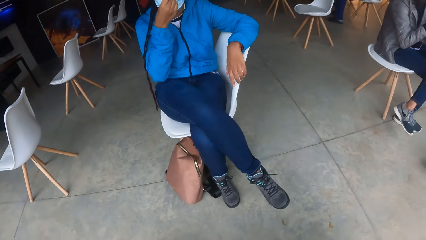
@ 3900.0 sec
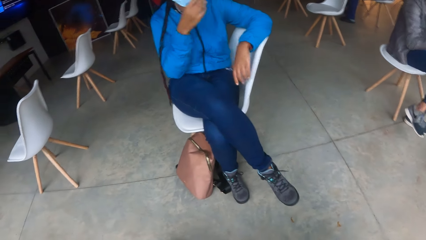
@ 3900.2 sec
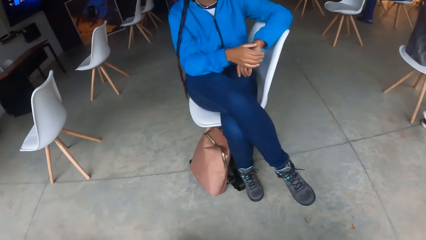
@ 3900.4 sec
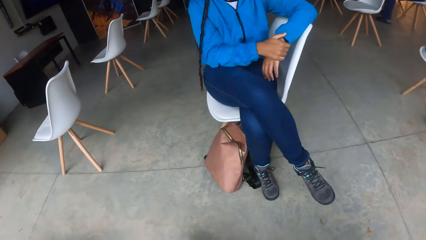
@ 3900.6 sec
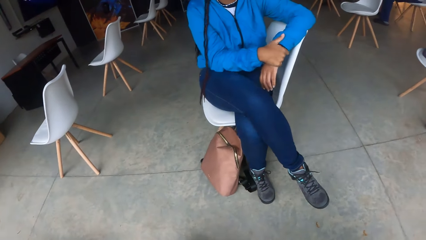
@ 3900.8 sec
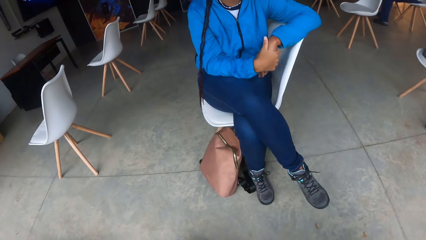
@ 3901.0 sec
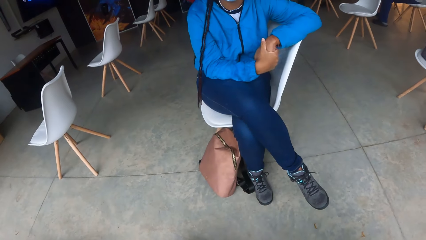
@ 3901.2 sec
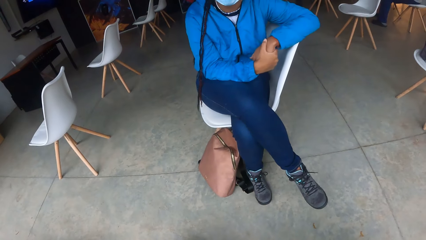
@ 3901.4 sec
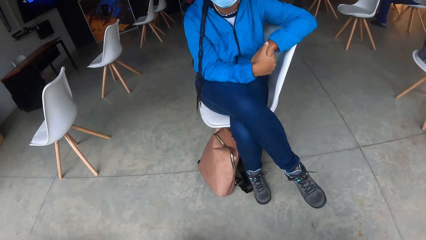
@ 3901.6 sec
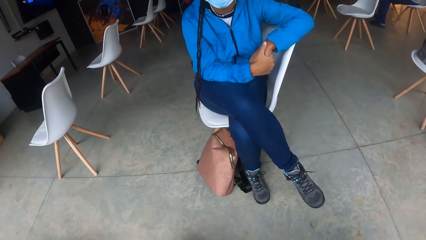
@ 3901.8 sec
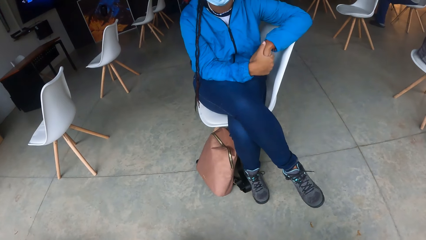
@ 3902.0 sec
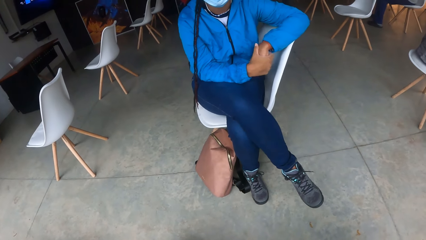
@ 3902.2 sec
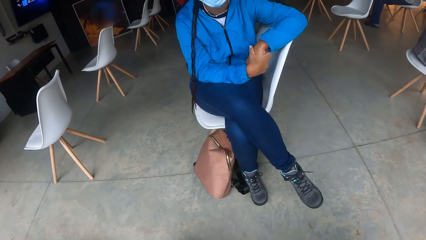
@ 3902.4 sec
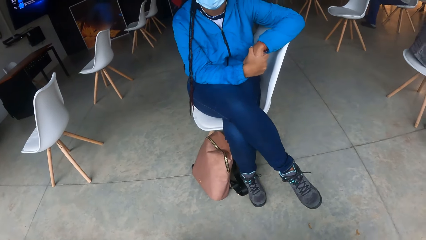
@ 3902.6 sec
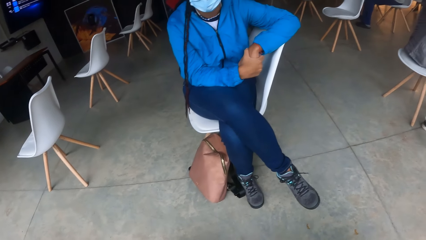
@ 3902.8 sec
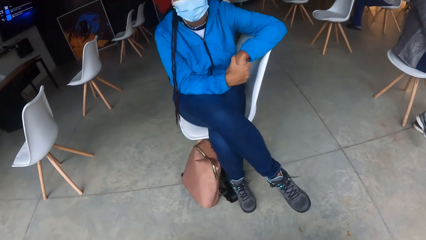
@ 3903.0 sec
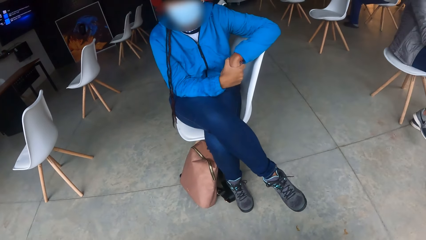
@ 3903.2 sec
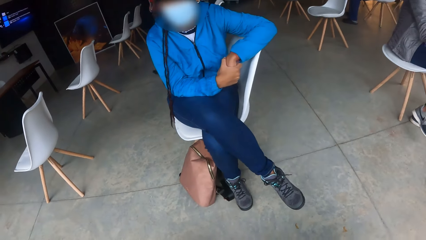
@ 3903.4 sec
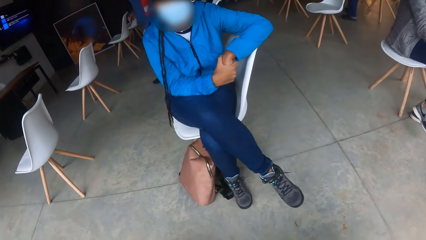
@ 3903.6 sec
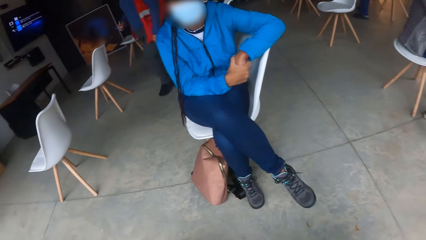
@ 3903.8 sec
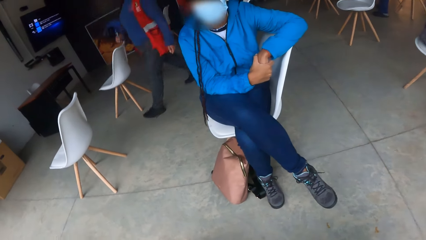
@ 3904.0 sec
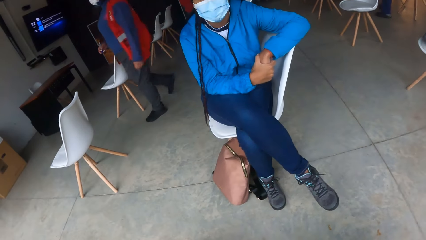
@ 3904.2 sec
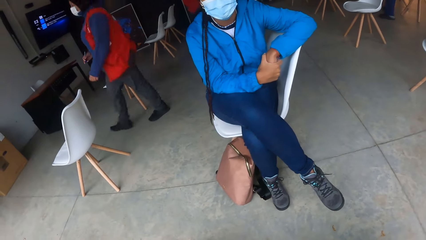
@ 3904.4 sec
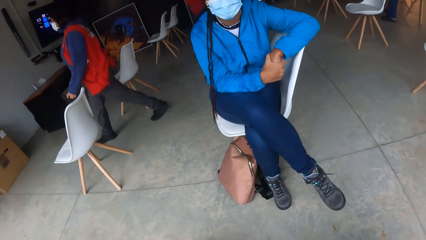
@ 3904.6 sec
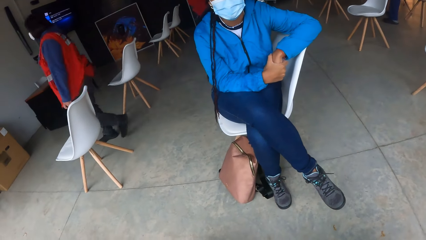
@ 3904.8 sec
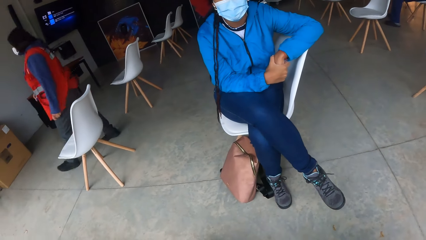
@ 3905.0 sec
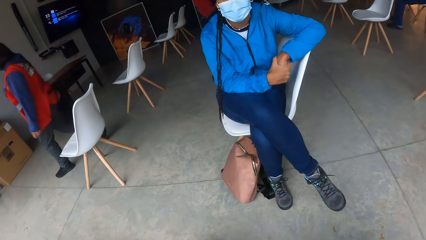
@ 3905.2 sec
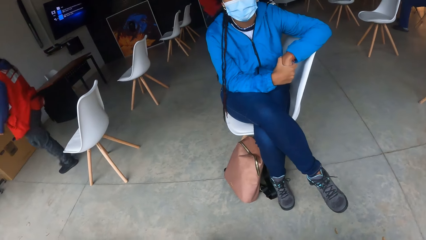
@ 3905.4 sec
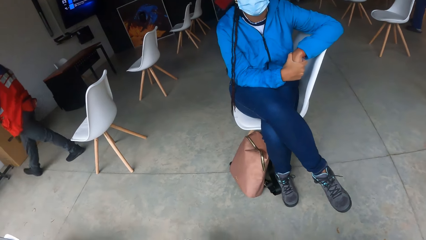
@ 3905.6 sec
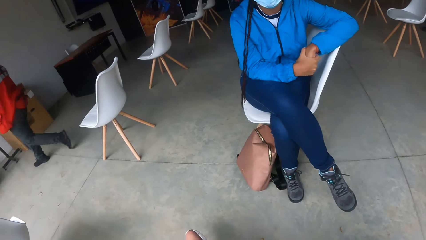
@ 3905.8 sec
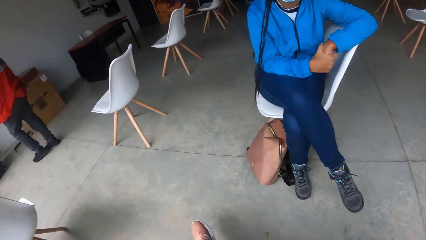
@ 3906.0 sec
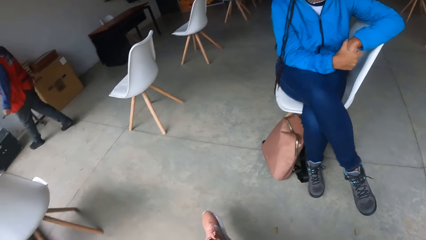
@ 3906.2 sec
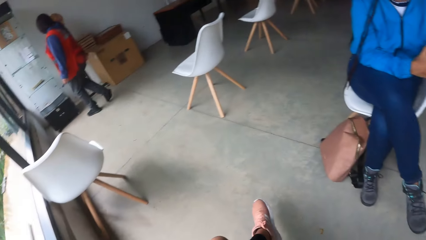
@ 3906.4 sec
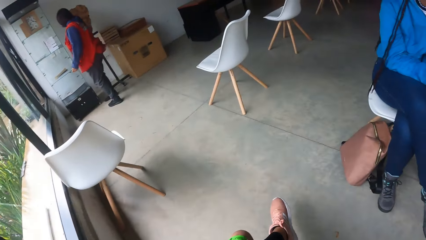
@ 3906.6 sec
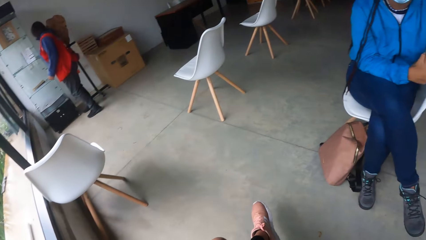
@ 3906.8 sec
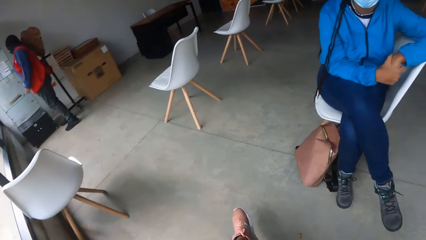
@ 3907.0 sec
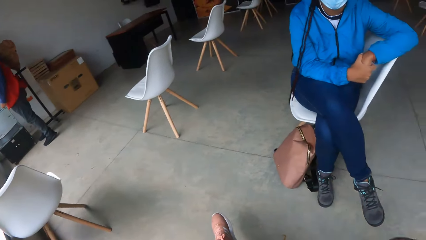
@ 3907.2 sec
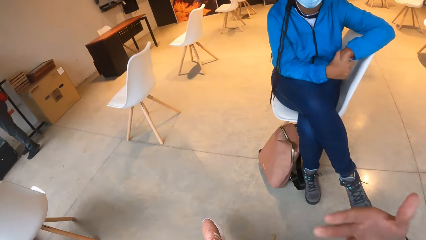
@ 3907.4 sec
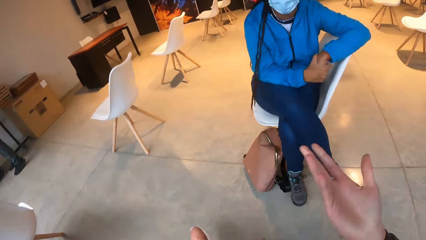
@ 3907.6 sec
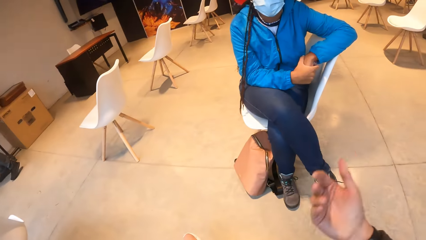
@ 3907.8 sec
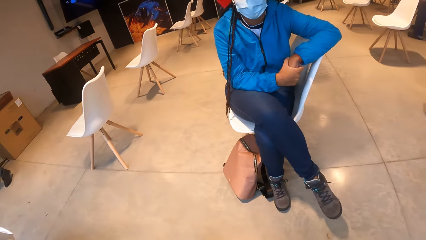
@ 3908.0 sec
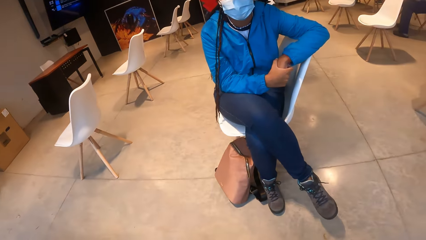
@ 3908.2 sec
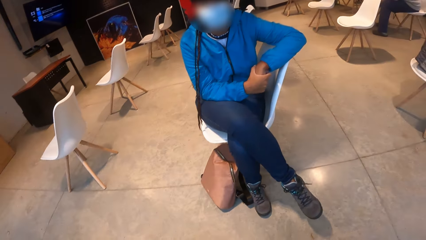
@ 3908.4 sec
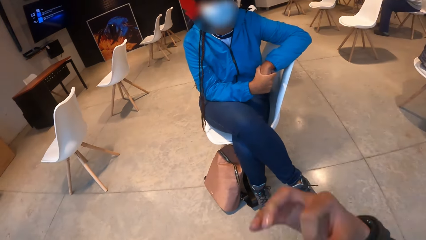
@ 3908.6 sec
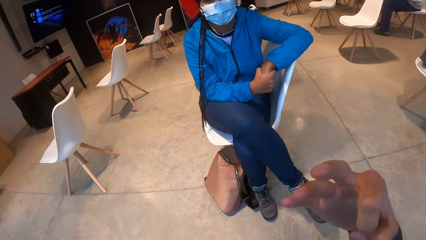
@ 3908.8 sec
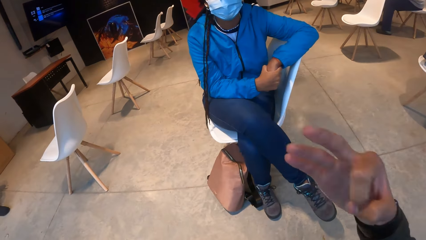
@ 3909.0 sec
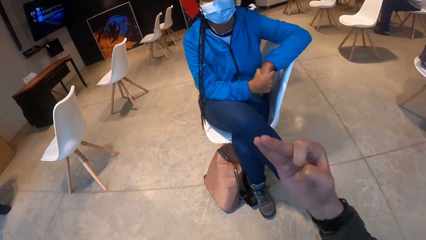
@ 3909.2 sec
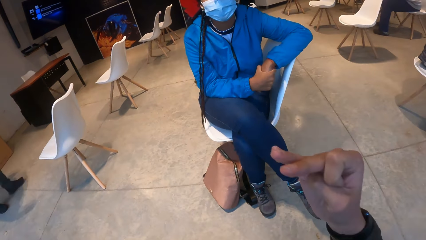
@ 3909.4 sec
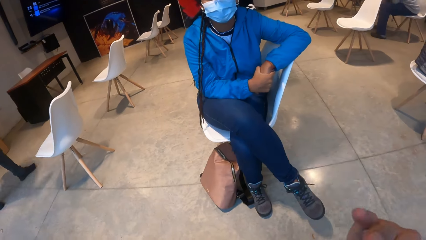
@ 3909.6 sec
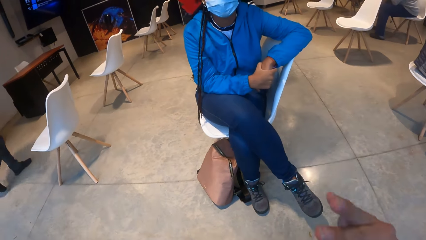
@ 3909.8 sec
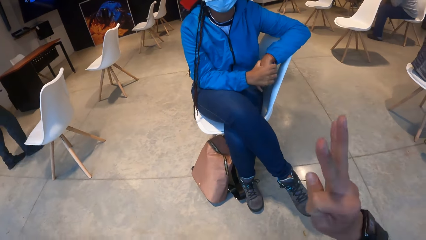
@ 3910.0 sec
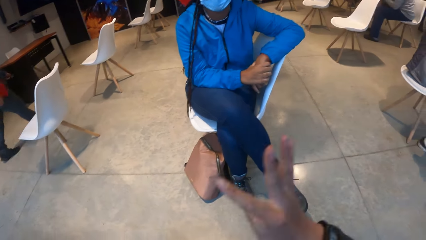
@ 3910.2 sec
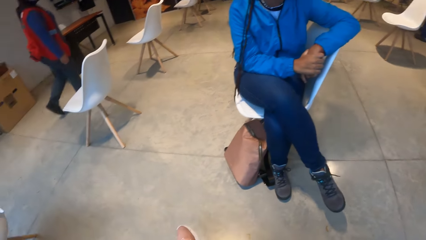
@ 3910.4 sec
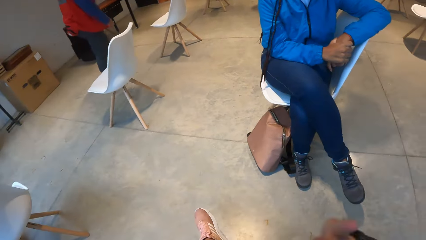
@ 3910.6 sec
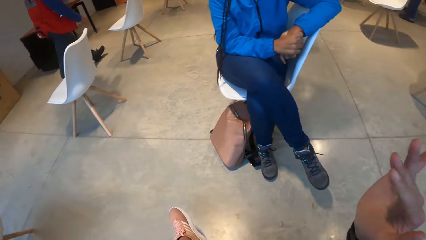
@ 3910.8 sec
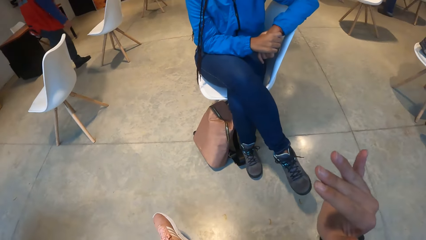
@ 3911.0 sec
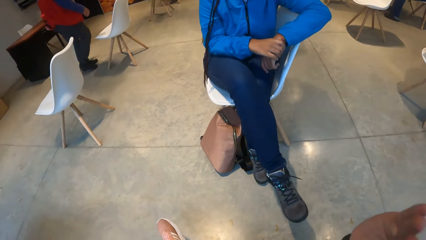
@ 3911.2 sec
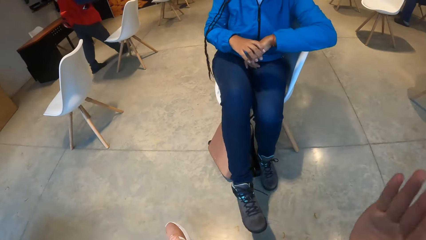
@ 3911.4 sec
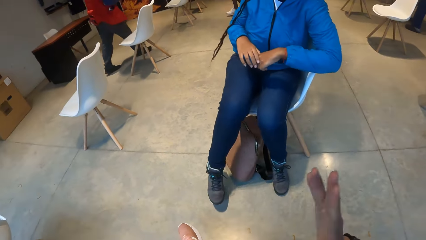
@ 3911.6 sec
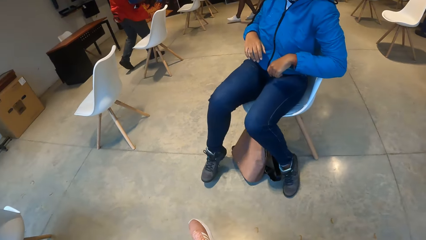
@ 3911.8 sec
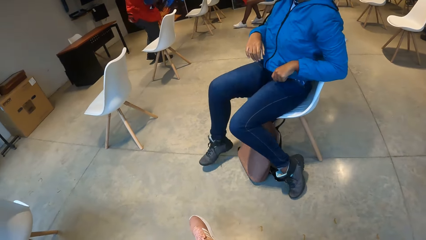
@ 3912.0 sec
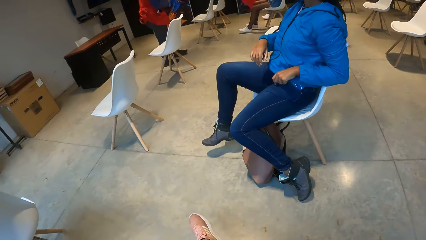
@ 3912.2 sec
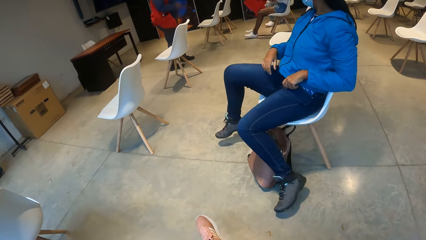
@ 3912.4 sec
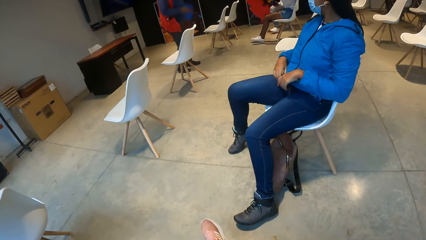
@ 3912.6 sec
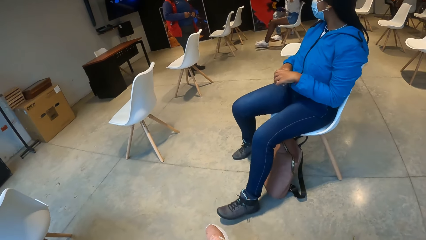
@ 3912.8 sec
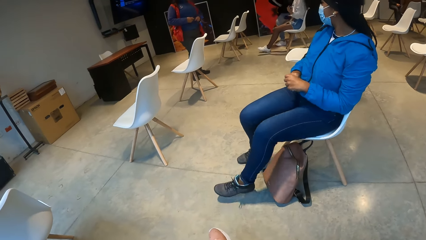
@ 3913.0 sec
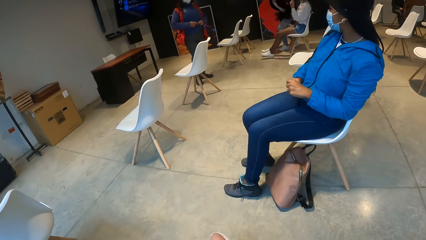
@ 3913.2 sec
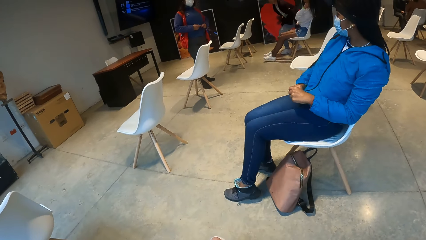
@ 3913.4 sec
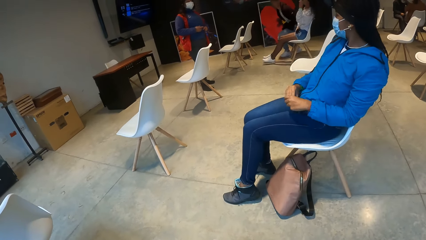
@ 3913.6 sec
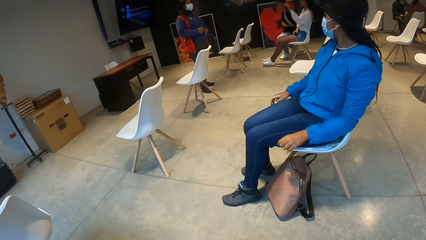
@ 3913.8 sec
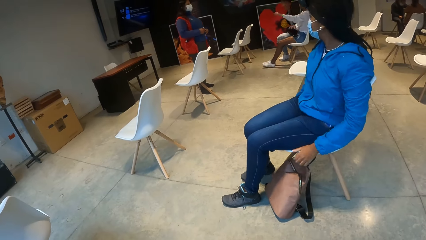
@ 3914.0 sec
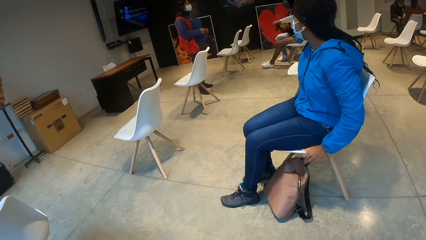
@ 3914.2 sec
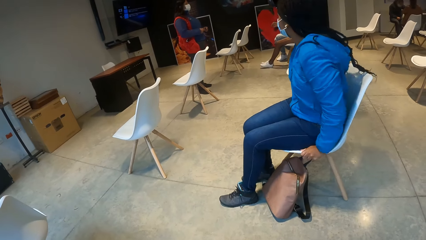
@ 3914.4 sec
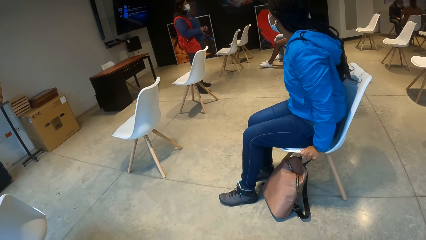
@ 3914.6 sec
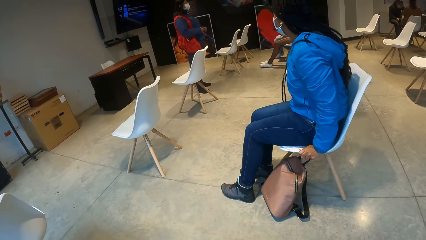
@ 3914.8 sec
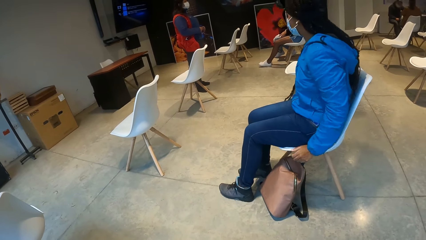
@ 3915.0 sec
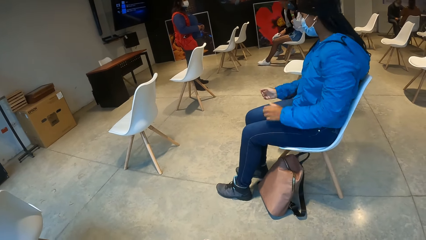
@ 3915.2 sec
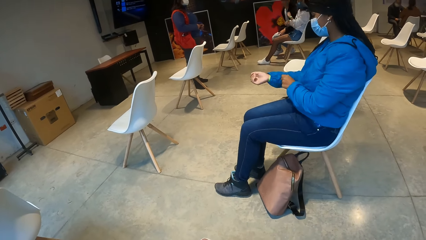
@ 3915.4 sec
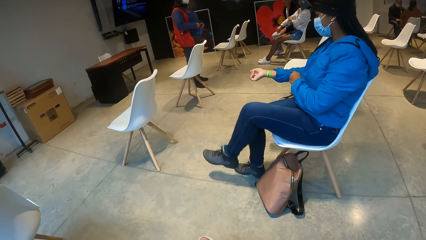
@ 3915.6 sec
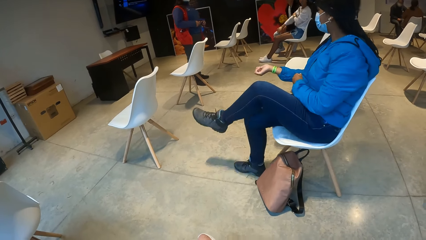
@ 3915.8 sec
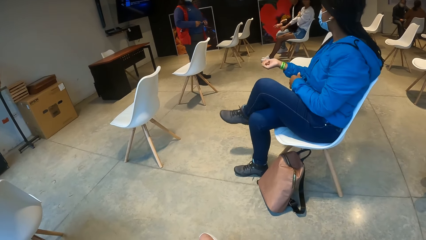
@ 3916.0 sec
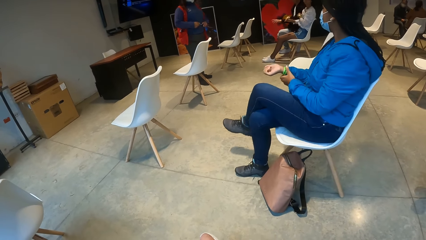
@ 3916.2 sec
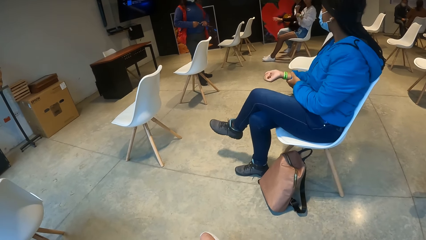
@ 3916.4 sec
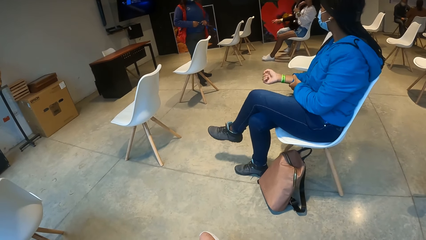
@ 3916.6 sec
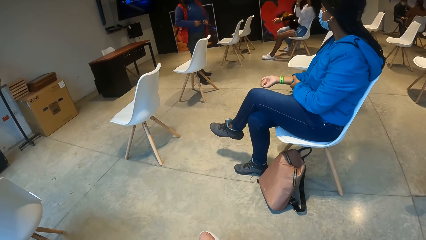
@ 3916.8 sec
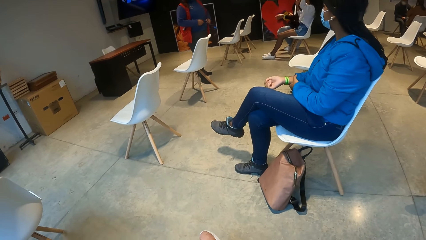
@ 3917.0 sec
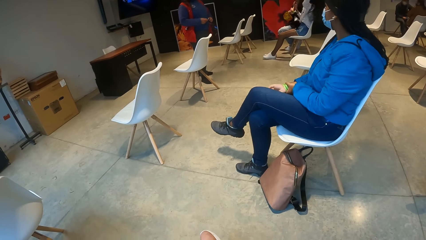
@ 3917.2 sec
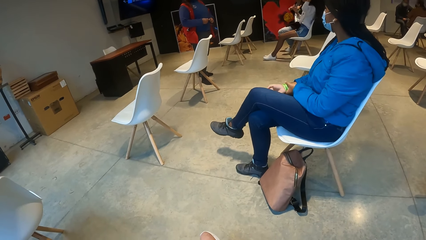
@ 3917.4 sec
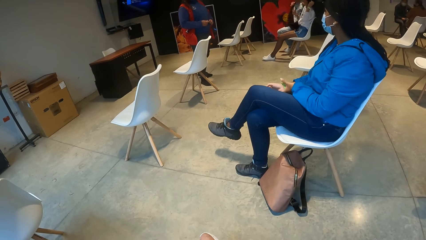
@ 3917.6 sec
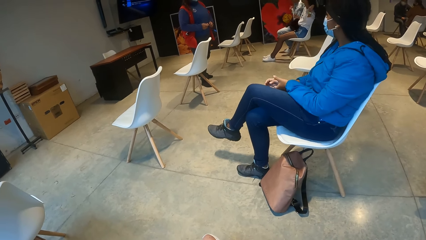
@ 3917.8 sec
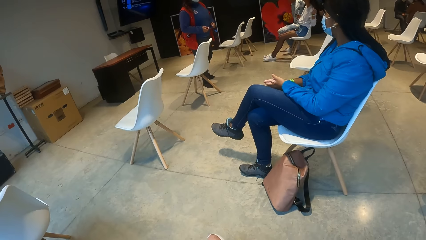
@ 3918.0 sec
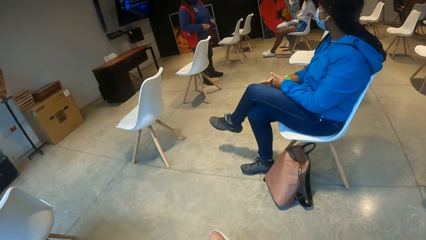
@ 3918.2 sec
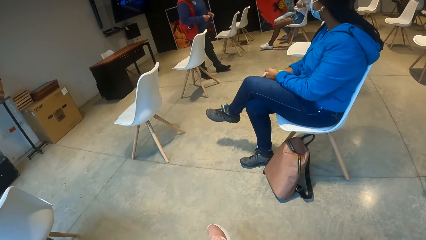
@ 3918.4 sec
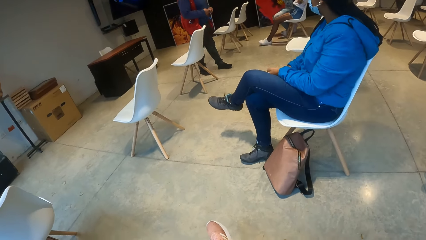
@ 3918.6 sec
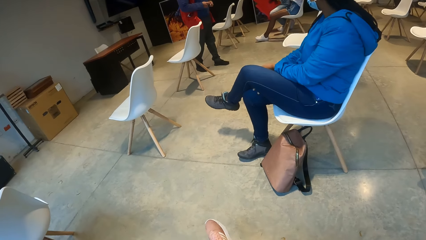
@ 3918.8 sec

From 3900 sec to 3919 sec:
The woman adjusts her face mask with her right hand. The woman holds her hands together. The camera wearer interacts with the woman. An instructor walks across the room. The camera wearer stares at another lady. The instructor turns on a light in the room with her right hand. The camera wearer interacts with the woman. The instructor walks to the front of the room. The woman turns in her chair. The instructor converses with the people in the room. The woman pulls the sleeve with the left hand and places her left leg over her right leg. The other lady interacts with the friends.
